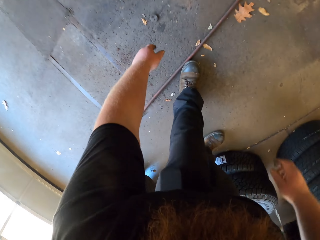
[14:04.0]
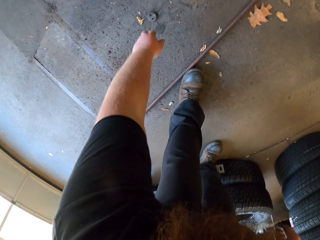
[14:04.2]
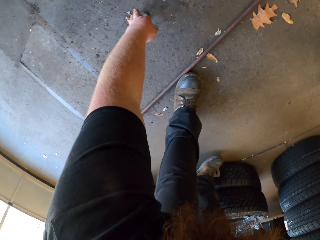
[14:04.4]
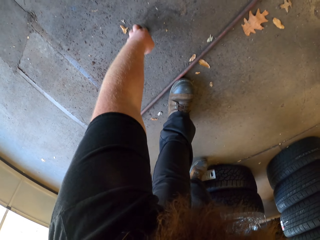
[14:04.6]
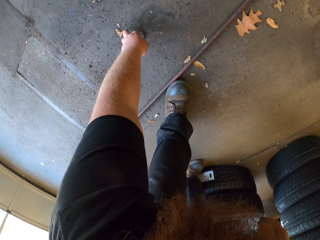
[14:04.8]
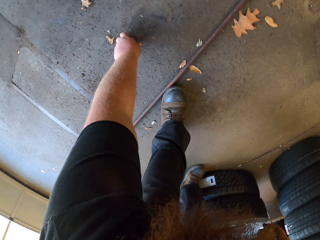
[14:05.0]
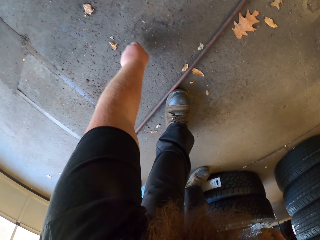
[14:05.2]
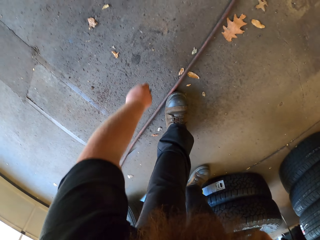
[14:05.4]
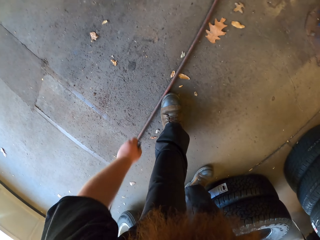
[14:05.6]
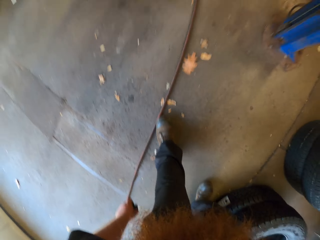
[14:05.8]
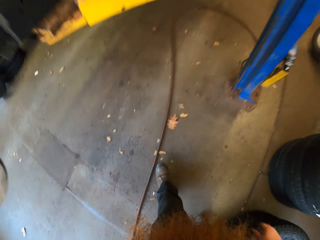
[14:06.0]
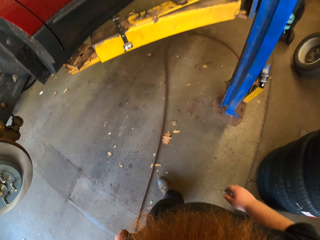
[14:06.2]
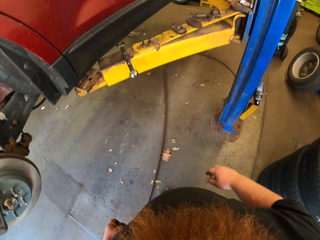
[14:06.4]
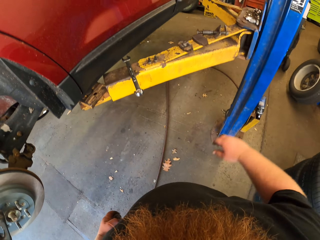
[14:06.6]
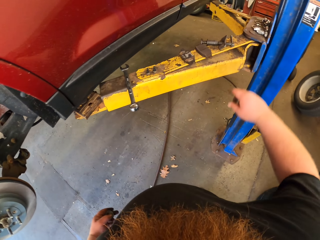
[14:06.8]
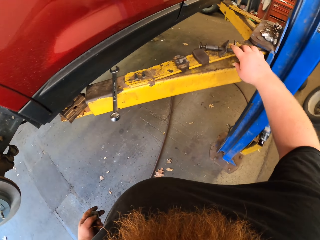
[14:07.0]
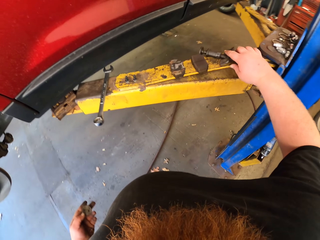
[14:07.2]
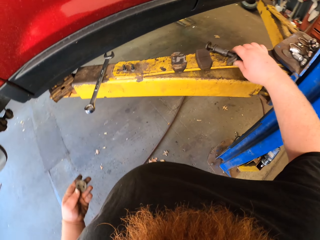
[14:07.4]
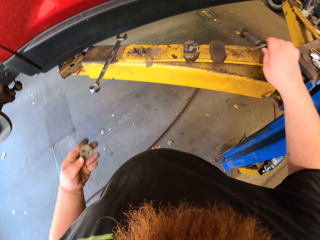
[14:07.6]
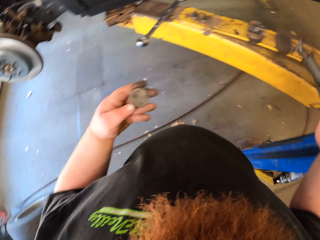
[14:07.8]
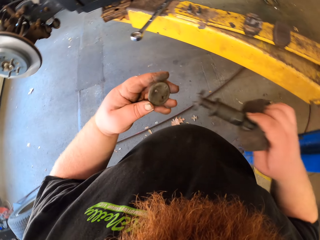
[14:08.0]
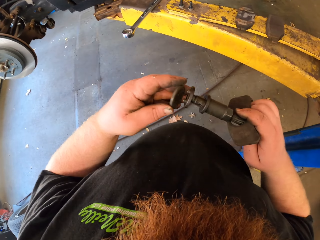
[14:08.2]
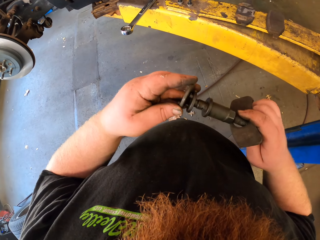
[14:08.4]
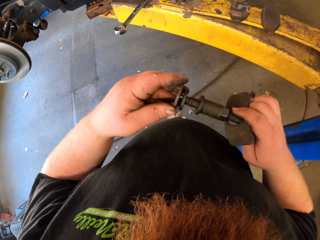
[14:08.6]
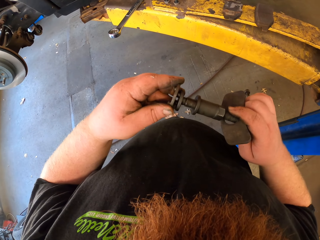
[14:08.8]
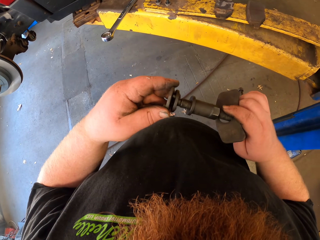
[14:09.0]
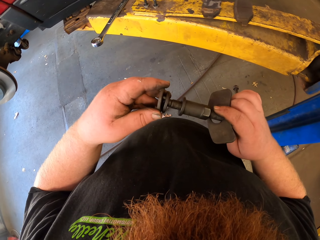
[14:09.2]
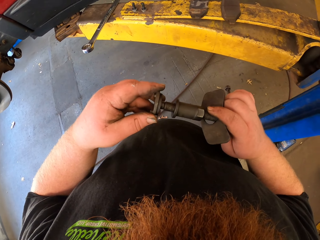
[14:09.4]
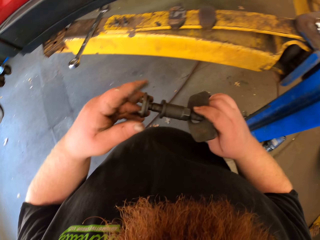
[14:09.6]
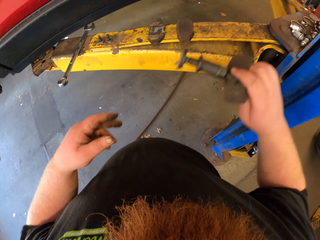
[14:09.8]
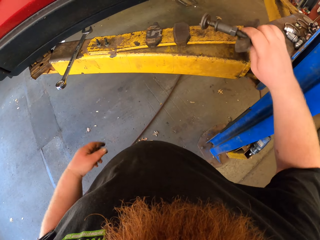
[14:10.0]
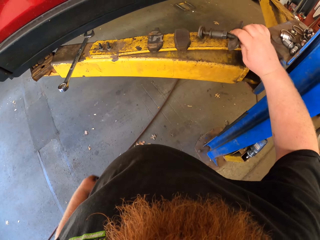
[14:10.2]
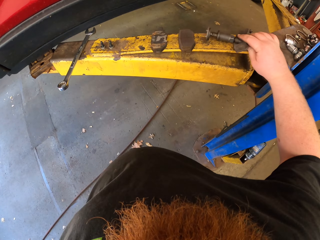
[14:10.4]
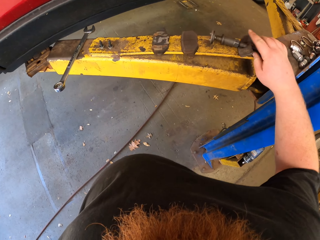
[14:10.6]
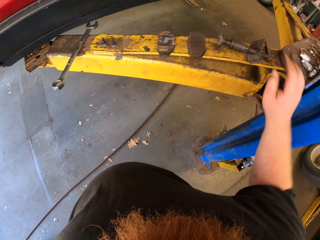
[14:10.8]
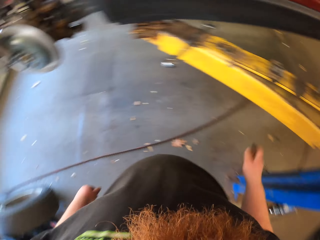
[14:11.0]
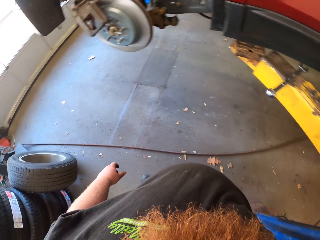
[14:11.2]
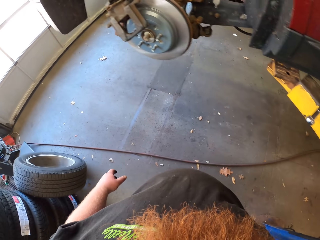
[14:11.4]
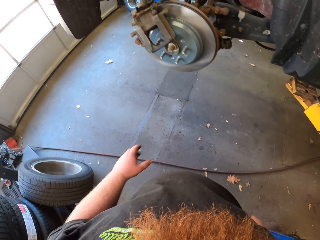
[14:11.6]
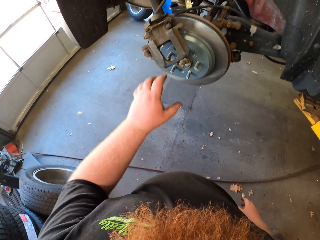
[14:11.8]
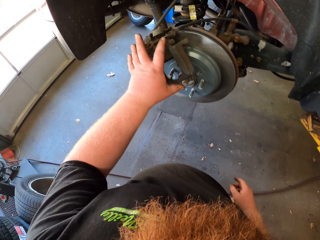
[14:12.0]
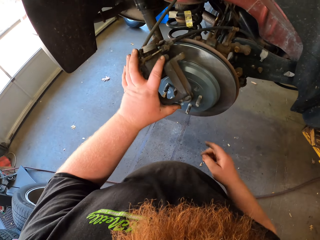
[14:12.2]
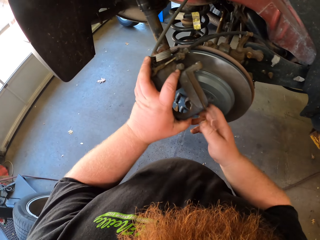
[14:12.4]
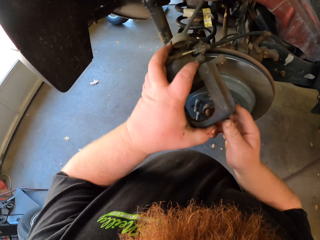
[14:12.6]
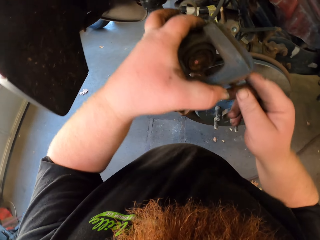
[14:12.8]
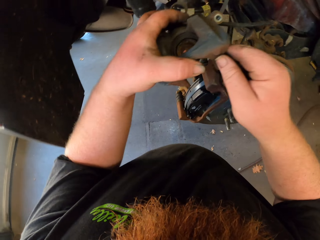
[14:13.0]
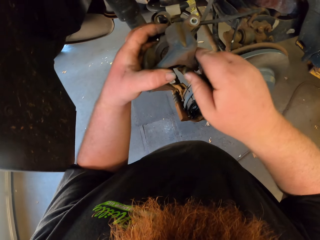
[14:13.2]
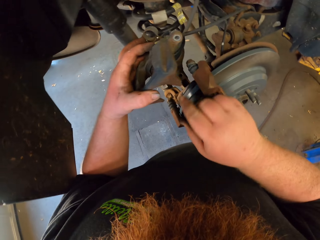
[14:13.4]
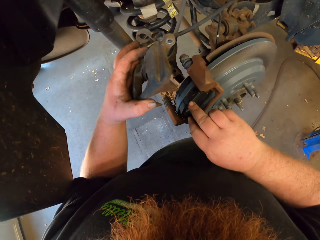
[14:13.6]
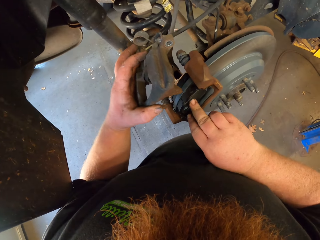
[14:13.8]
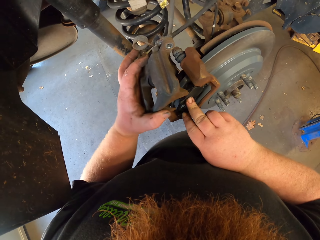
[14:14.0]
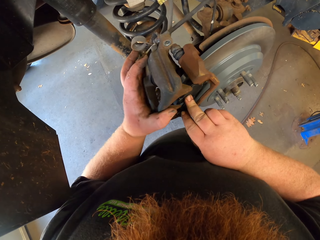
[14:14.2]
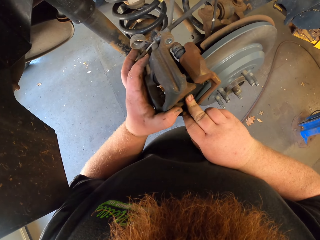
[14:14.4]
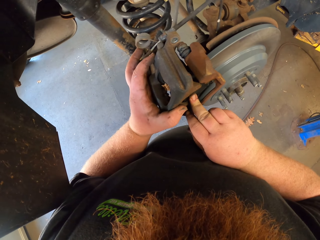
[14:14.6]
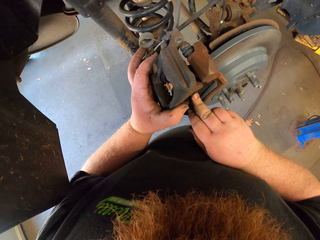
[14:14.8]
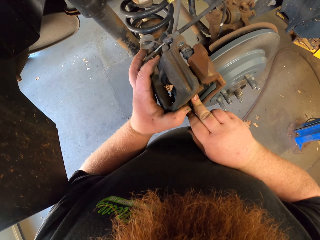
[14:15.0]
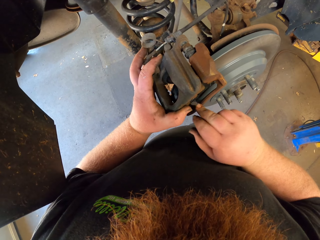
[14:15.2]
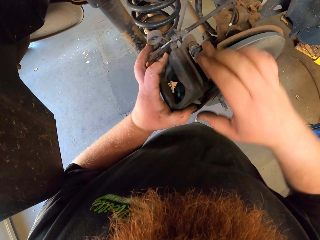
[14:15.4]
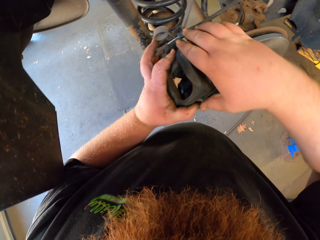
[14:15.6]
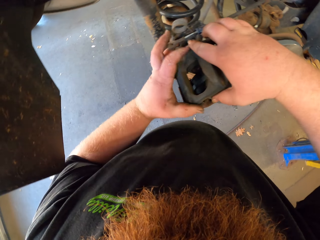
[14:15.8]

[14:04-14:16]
The camera wearer picks up the metal cap from the floor. They stand up. They pick up metal from the metal stand. They move the nut aside. They connect the cap on the metal. They put the metal on the metal stand. They turn around. They touch the hub wheel. They fix the car wheel with both hands. They move part of the hub.

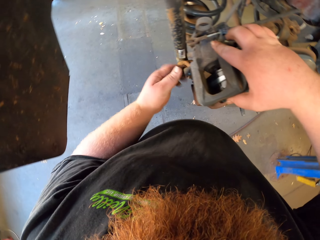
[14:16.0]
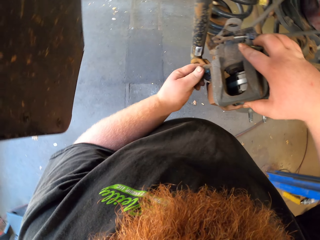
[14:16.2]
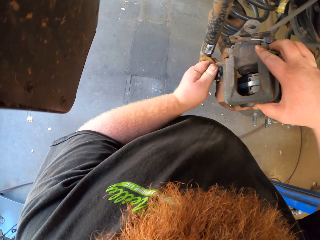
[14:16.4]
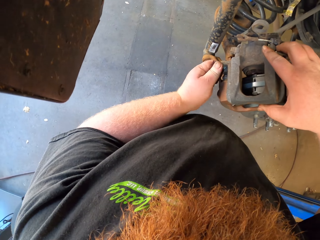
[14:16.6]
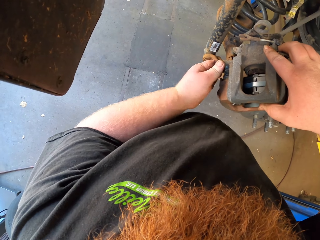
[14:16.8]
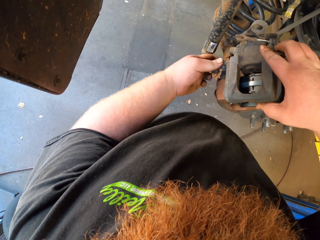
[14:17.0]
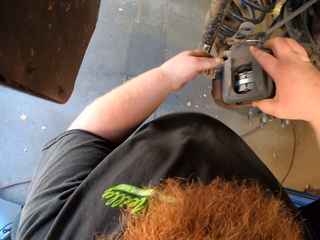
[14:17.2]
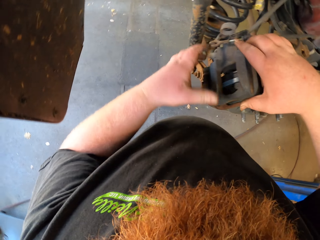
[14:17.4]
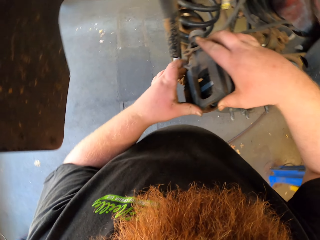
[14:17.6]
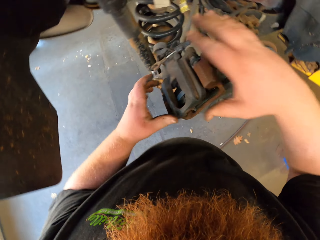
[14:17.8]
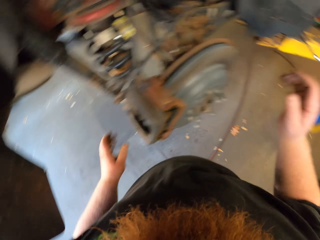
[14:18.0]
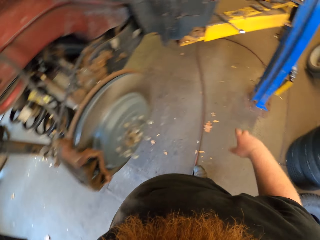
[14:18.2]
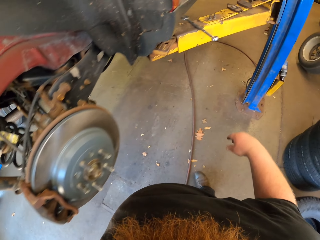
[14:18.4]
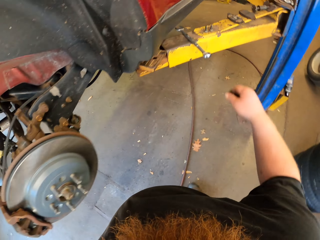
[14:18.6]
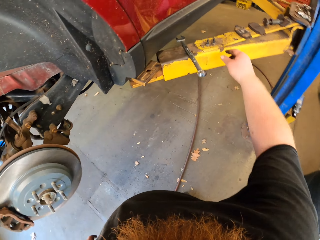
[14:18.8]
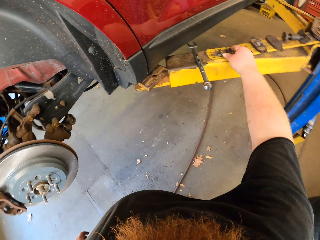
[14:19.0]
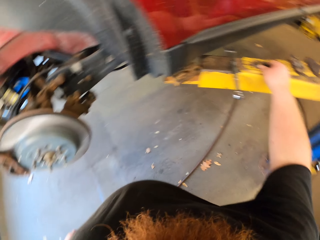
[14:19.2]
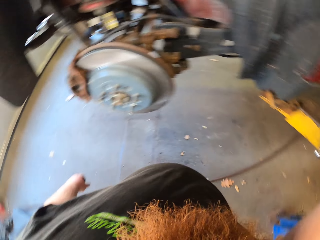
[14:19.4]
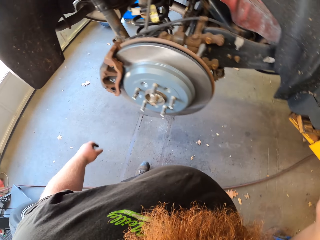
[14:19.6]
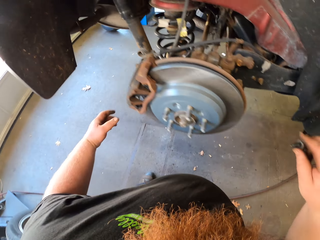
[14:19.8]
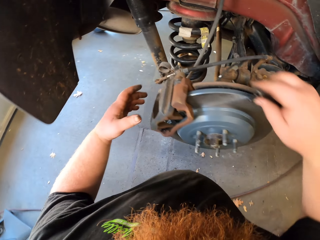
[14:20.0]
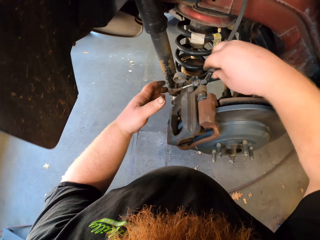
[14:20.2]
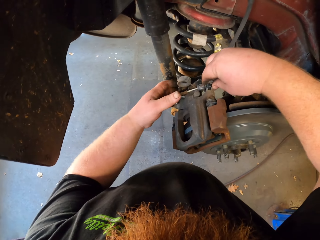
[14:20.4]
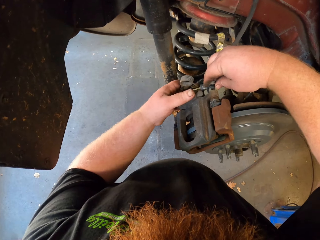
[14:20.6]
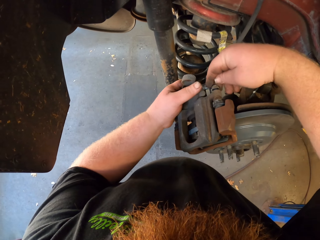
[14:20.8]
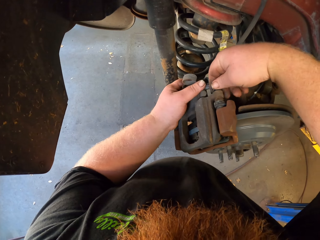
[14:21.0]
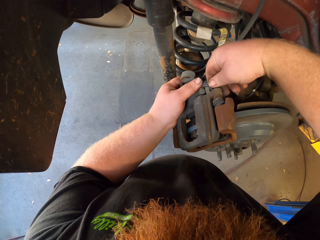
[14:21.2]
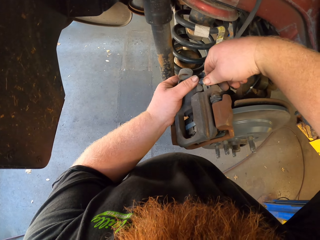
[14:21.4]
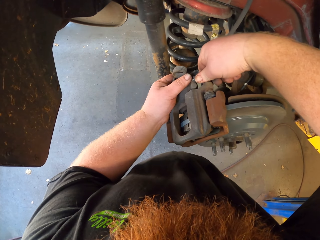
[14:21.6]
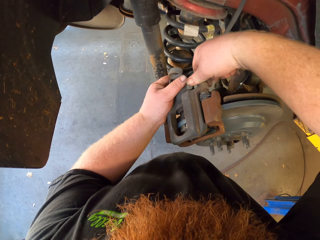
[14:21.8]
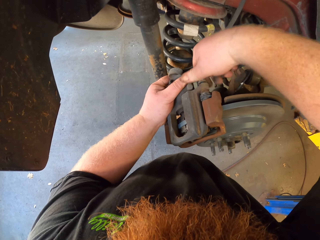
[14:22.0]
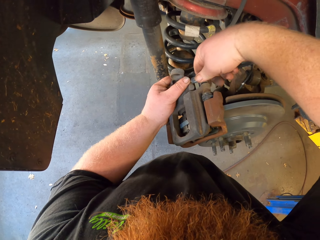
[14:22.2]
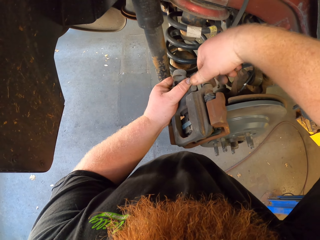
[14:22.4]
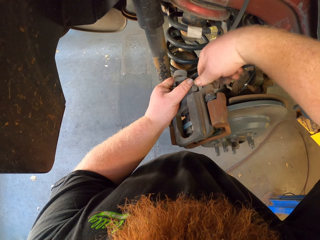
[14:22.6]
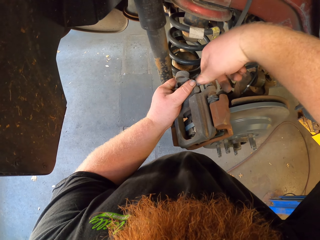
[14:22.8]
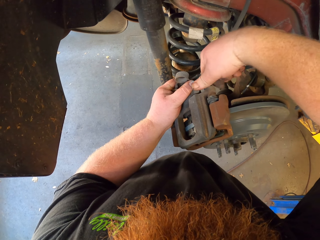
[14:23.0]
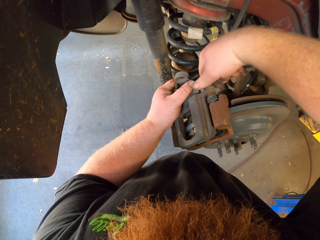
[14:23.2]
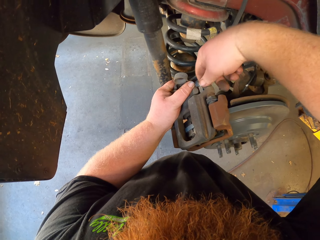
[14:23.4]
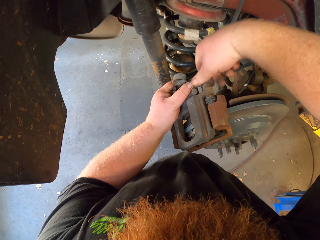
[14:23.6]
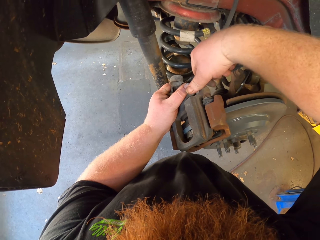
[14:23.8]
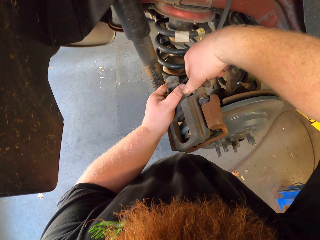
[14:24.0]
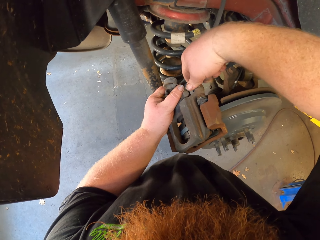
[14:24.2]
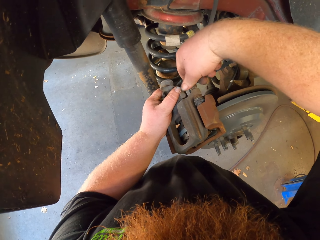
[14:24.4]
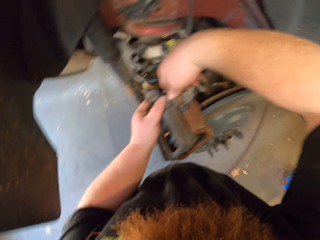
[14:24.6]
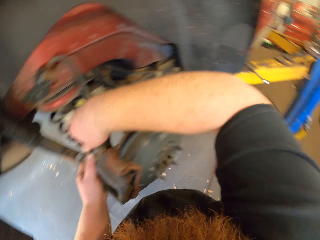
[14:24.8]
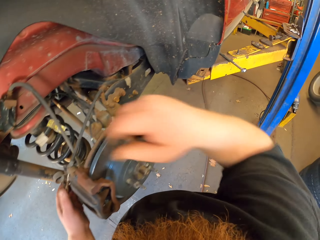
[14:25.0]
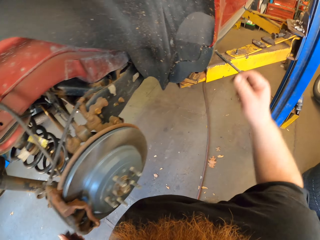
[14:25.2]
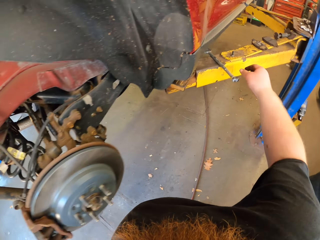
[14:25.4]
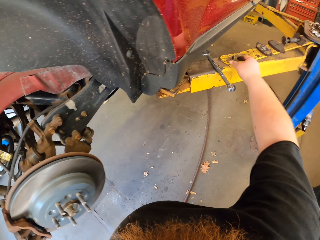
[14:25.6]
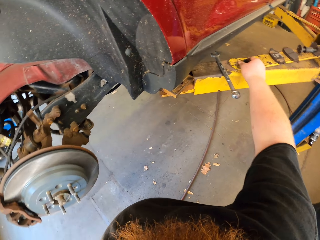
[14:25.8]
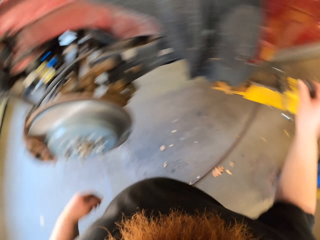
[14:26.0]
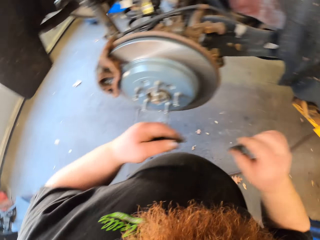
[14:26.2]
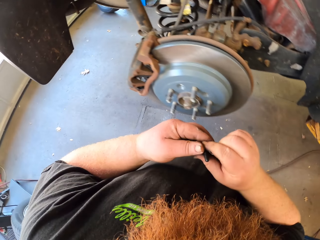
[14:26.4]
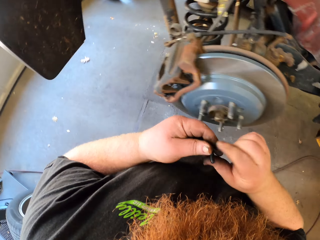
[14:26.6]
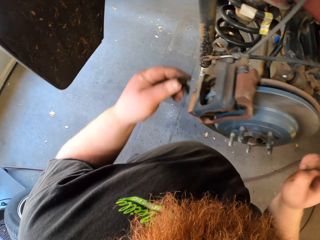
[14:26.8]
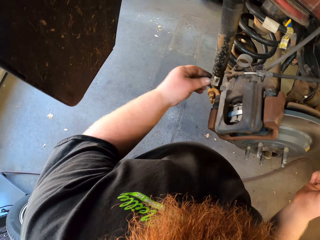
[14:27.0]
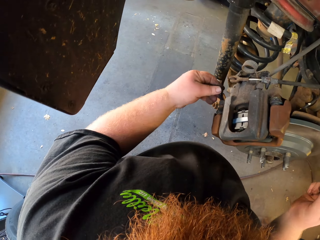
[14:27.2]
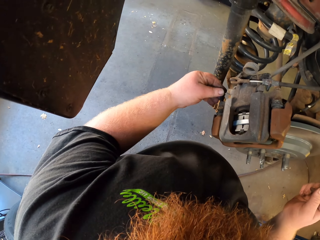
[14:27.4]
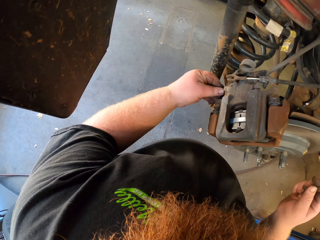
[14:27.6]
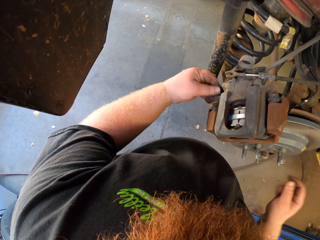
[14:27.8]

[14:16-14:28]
The camera wearer fixes part of the hub wheel. They take the nut from the metal stand. They fix the car wheel with metal. They fix the nut. They tighten the nut. They take the nut from the metal stand.
